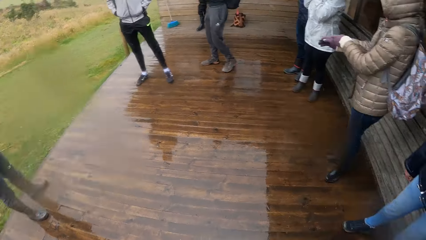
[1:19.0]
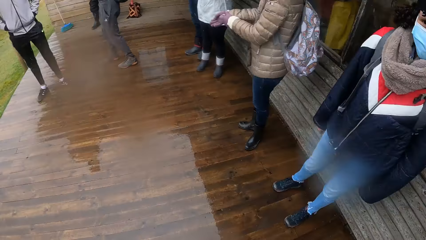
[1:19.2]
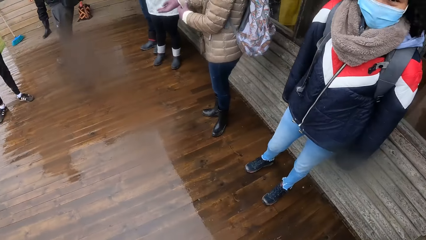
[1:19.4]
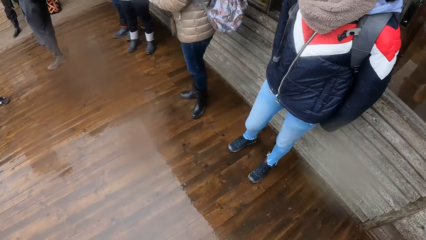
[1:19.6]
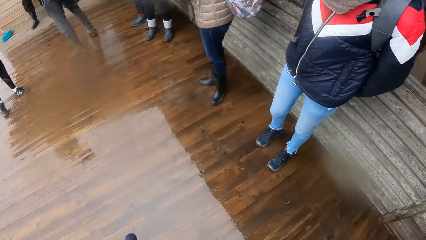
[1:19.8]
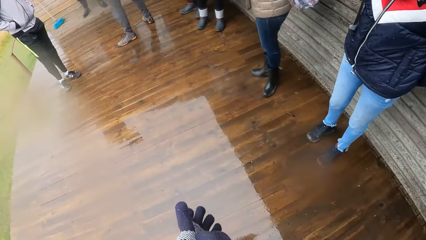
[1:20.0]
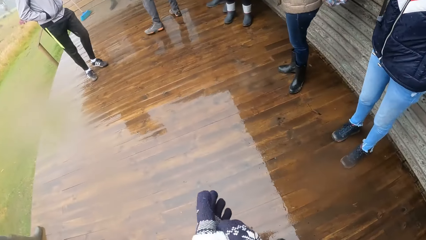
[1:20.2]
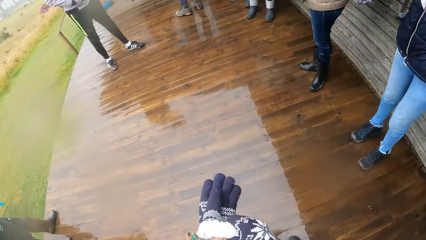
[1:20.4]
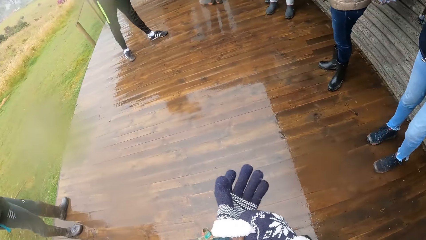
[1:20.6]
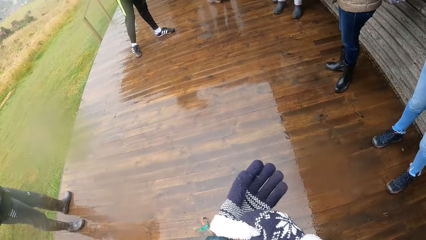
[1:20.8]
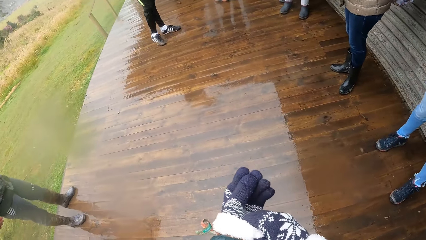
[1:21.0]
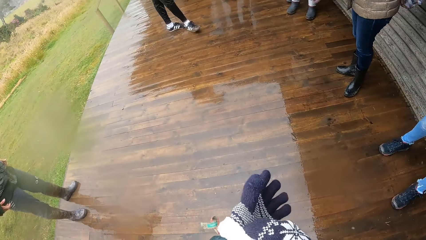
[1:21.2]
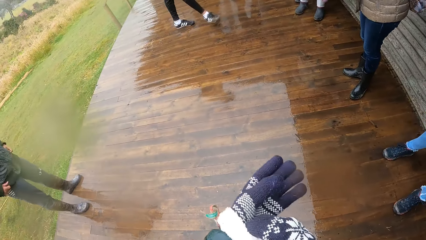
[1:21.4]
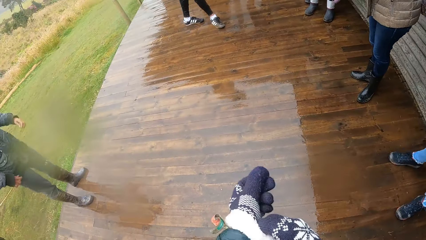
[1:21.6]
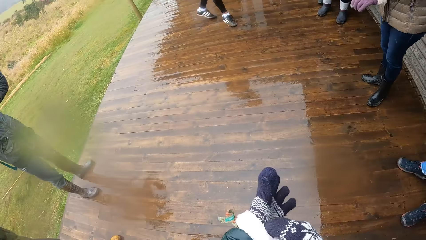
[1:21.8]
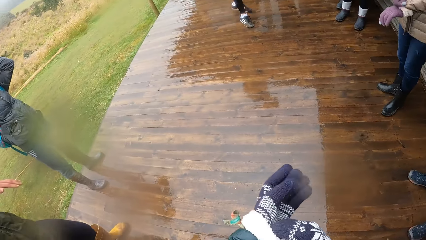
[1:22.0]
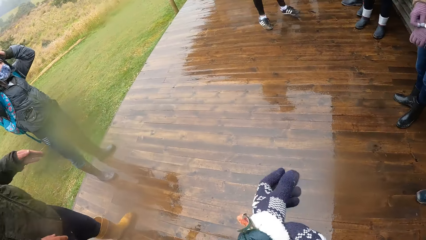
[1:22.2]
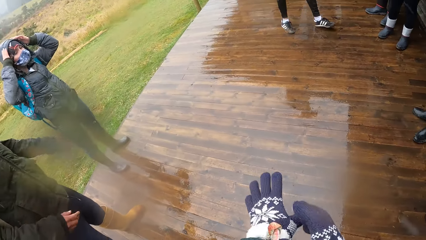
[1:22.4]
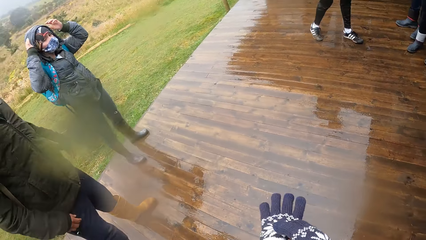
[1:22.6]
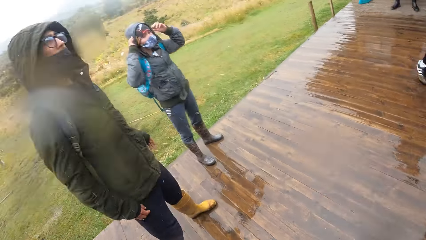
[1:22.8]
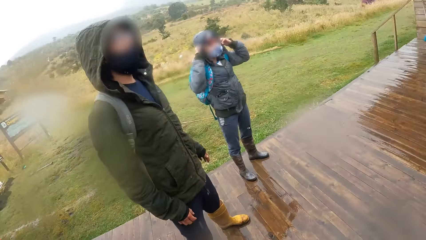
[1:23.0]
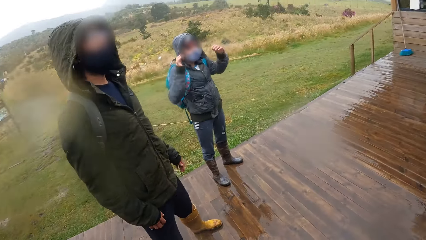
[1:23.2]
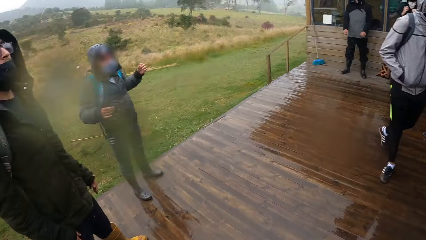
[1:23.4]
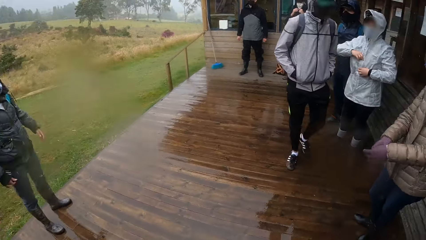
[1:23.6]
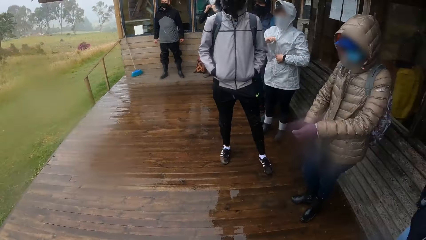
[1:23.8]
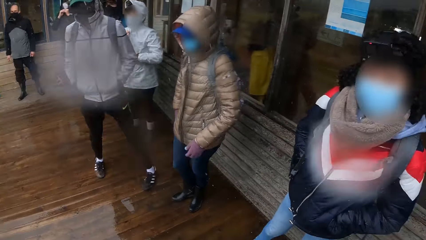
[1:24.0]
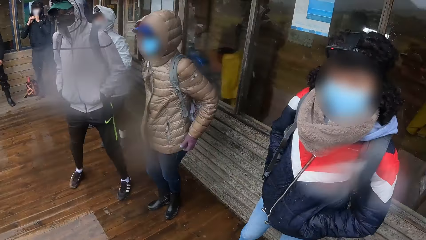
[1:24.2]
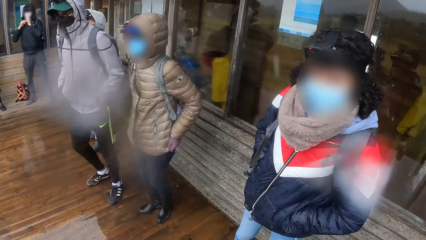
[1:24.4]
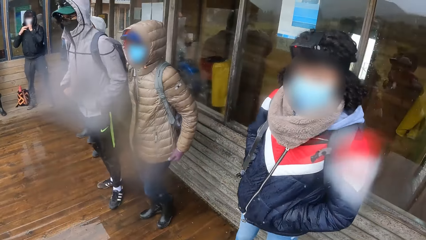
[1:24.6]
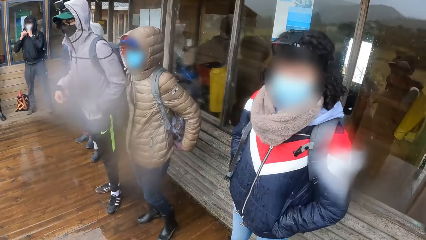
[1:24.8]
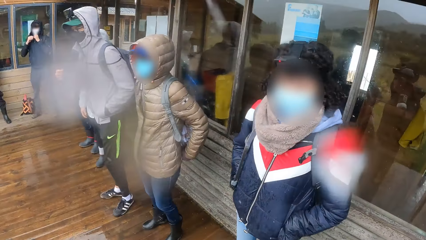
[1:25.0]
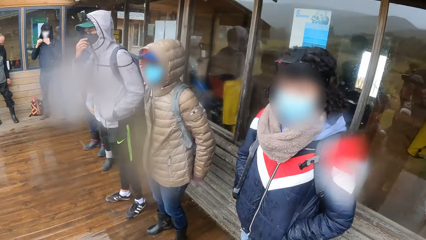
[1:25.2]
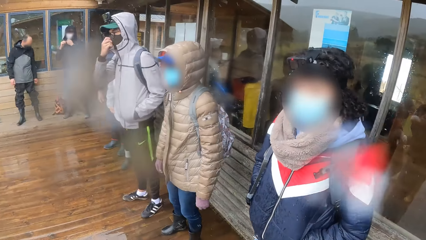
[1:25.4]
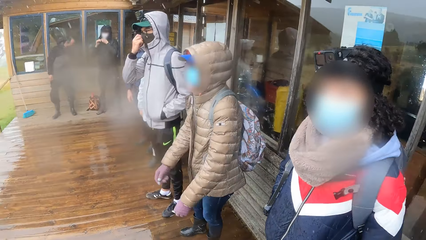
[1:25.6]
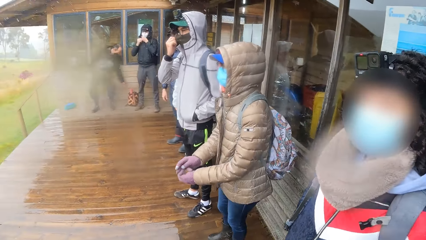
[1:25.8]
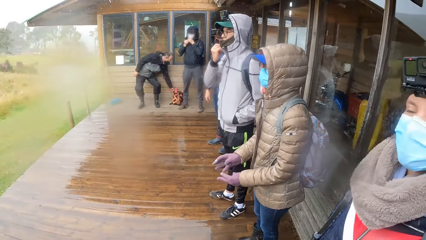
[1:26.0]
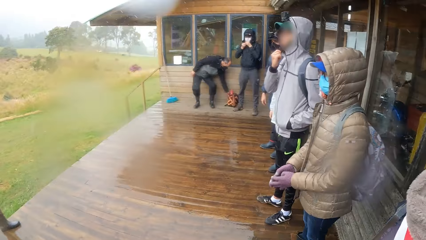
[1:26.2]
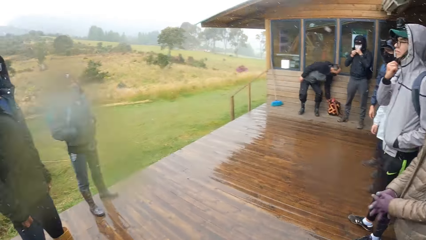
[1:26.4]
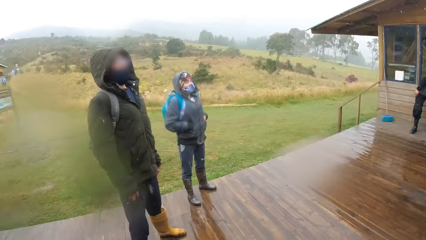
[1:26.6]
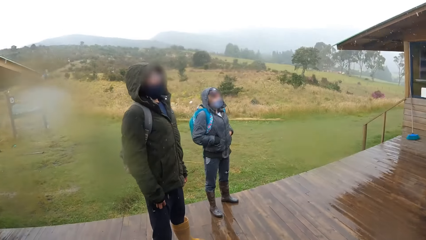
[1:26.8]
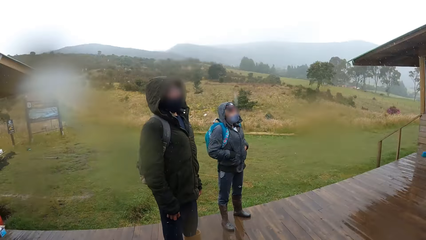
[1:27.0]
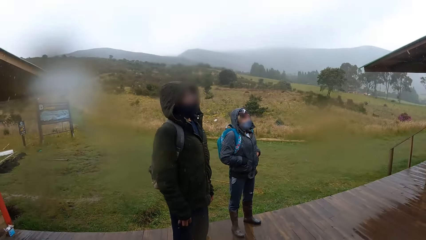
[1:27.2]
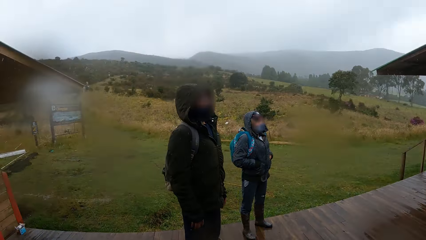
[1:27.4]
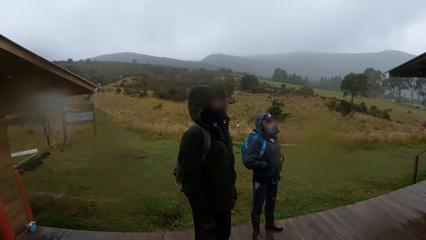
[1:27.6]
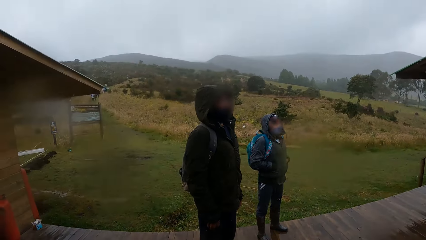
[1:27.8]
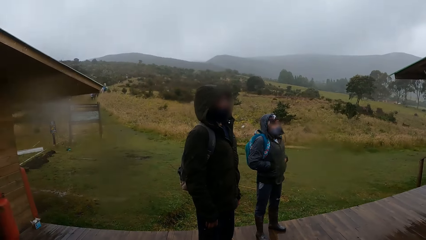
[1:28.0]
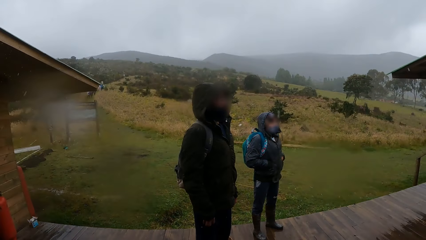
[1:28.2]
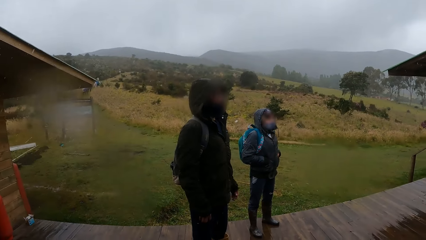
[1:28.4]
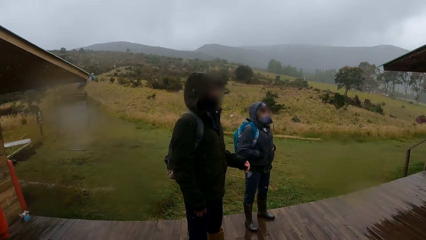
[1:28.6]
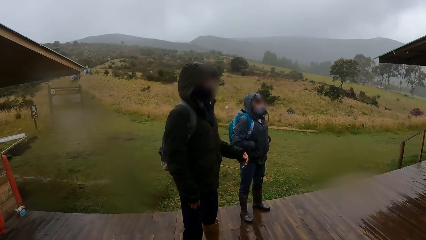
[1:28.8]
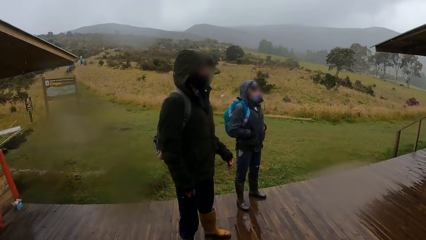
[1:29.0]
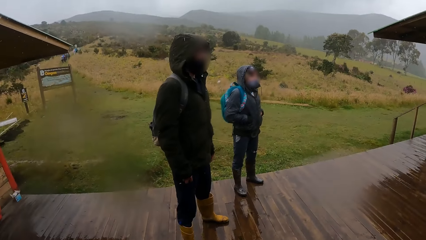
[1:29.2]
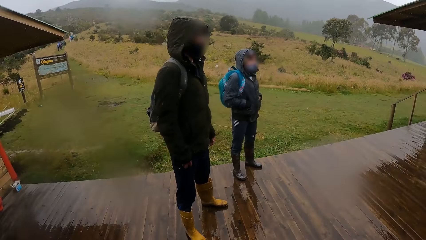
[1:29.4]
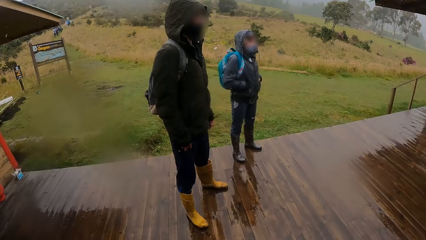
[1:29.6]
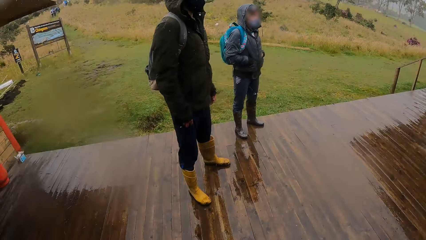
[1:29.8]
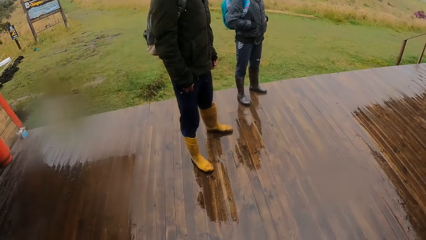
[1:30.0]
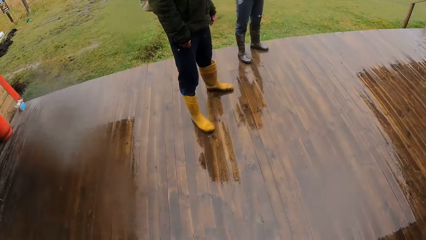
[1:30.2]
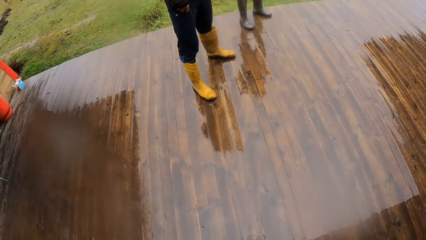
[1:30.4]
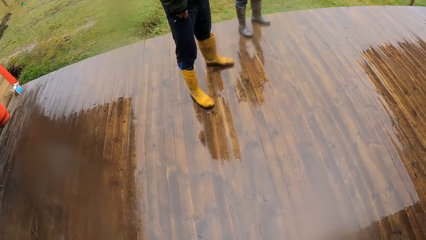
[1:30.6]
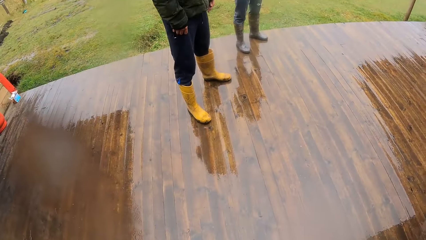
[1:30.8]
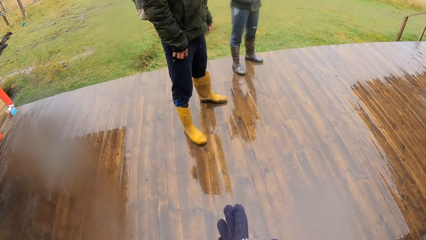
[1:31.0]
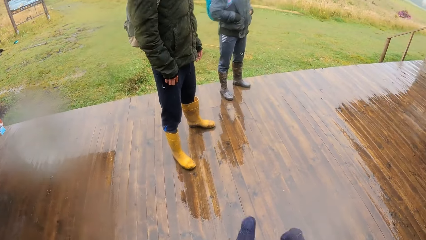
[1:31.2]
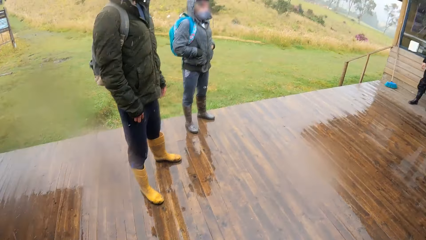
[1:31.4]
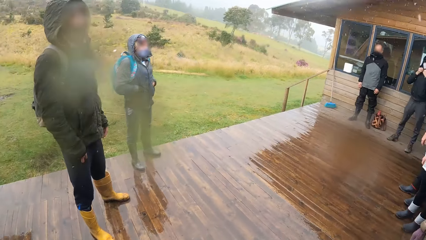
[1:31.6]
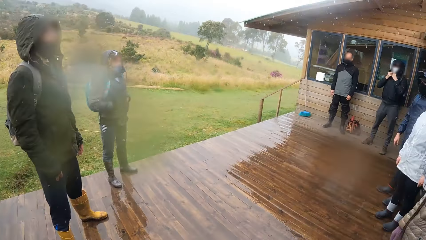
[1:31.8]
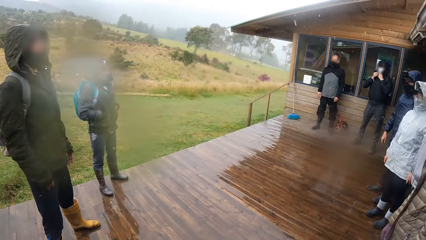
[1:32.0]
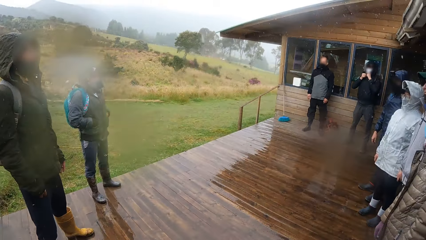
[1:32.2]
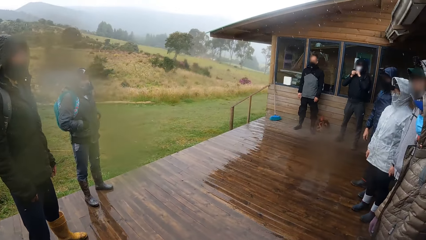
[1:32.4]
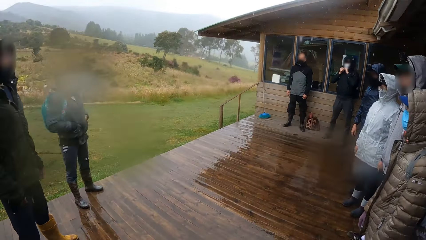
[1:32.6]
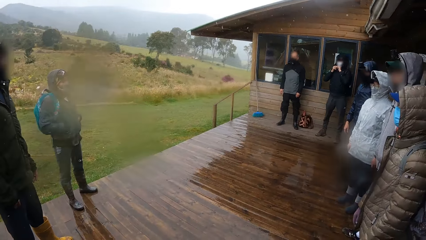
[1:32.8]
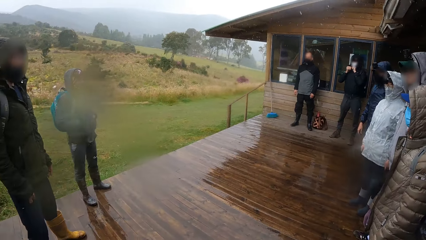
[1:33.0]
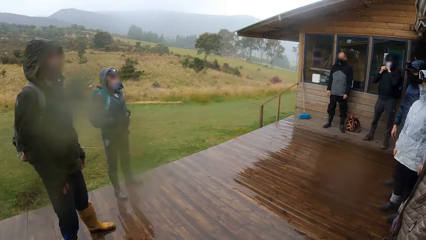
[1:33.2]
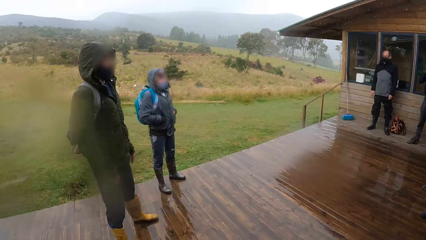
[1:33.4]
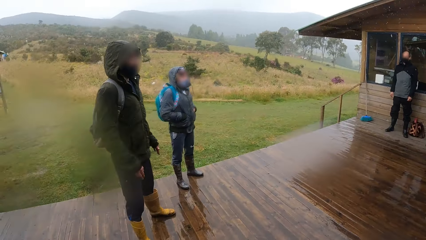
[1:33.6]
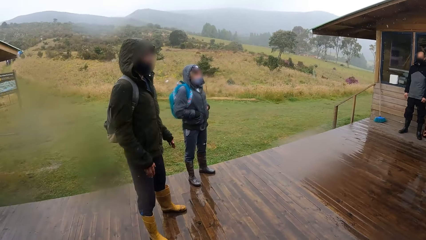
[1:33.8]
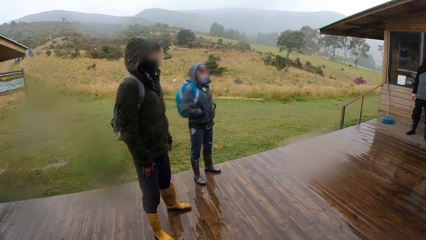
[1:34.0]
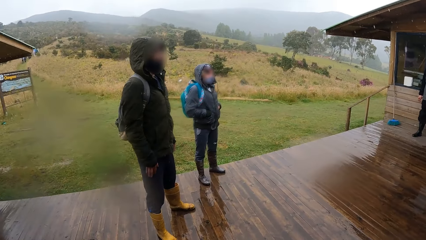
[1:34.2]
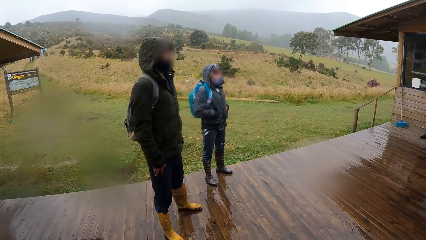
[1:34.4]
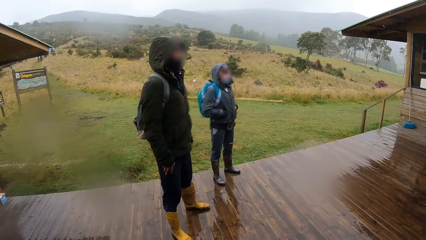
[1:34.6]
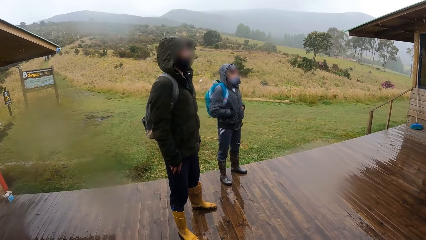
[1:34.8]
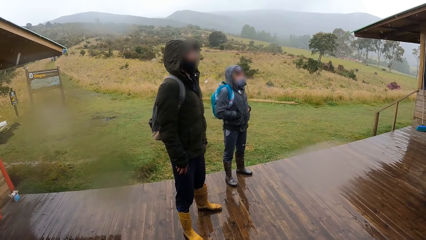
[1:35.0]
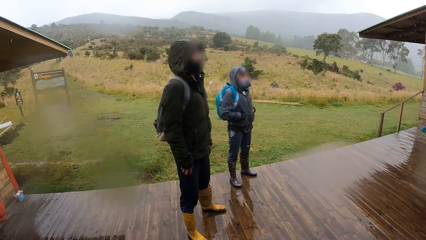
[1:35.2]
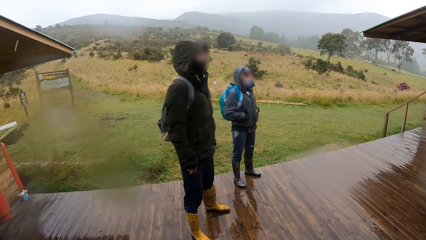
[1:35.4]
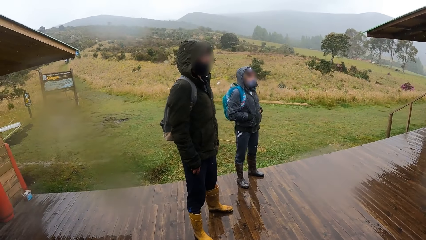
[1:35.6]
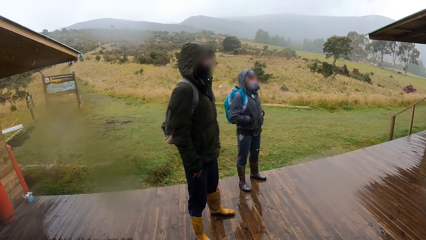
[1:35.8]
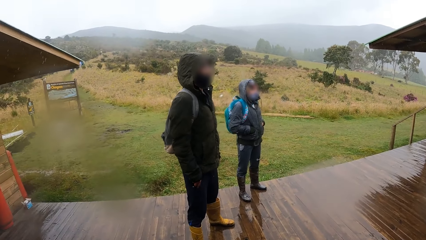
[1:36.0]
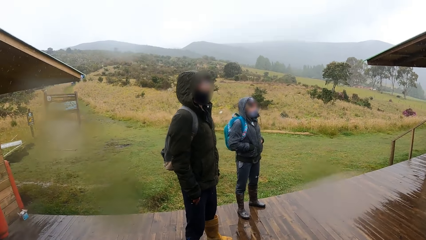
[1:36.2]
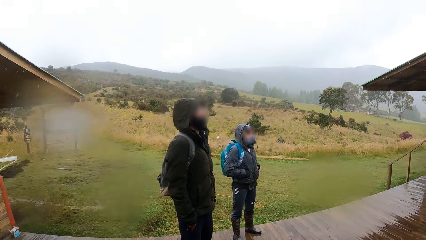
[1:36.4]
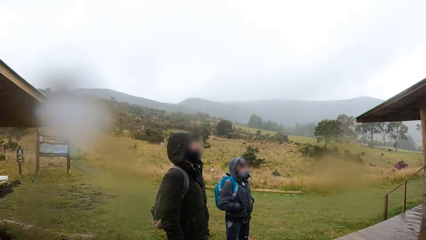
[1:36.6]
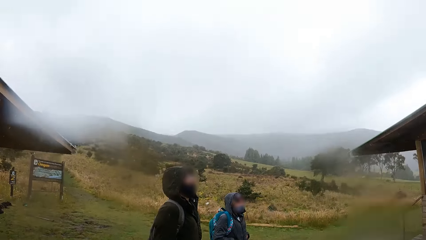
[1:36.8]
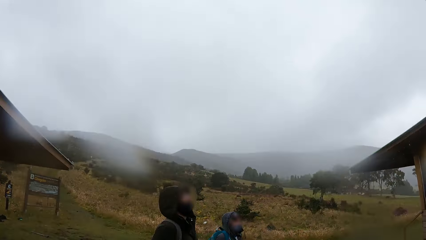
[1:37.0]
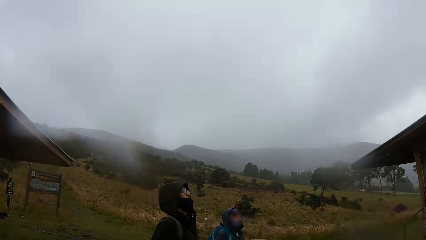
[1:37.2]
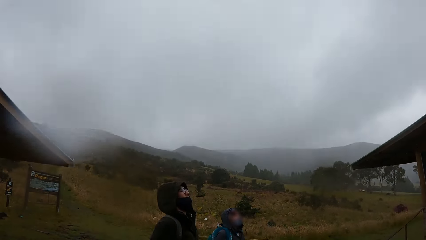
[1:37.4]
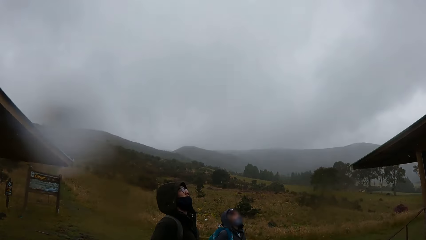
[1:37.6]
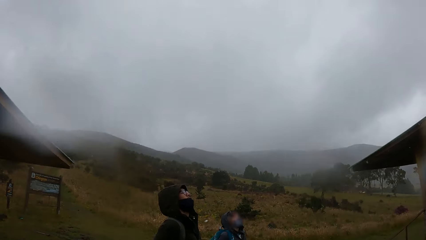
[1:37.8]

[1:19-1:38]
The camera wearer looks around the veranda. She wears the glove on her left hand with her right hand. A woman touches her head with both hands. Another woman adjusts a cardigan on her body with both hands. A man adjusts a facemask on his face with his right hand. Another man gestures his hand. The camera wearer puts on the glove. She looks around the veranda.
